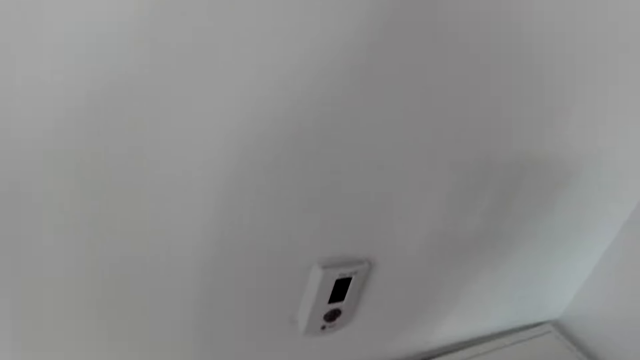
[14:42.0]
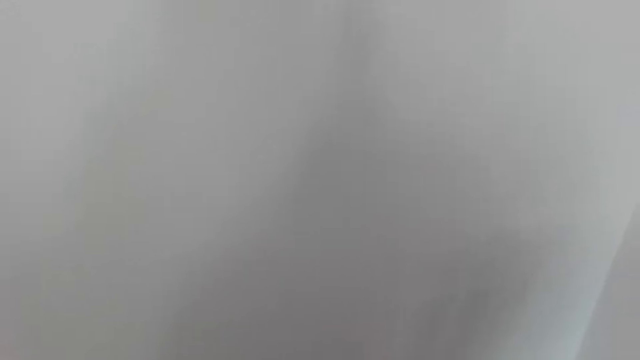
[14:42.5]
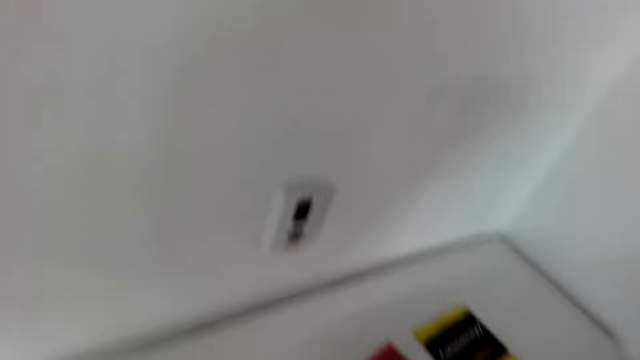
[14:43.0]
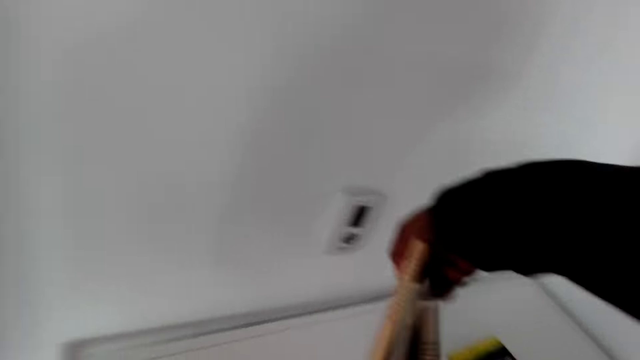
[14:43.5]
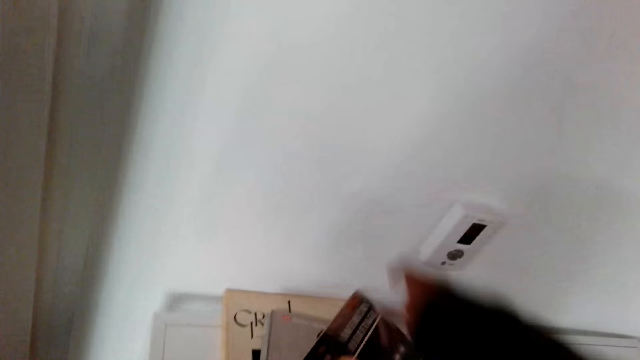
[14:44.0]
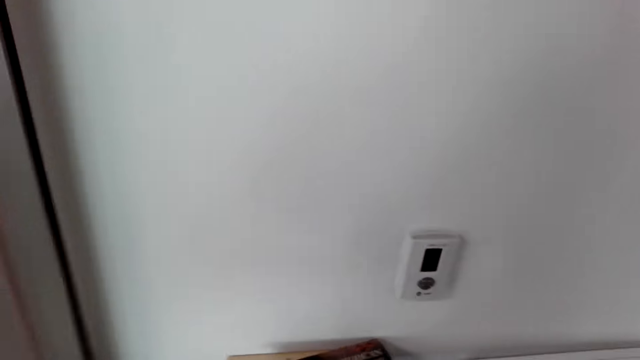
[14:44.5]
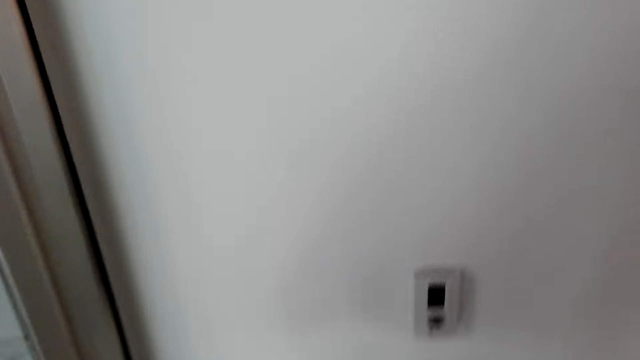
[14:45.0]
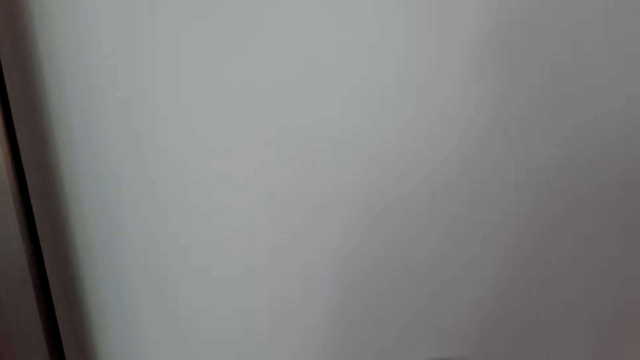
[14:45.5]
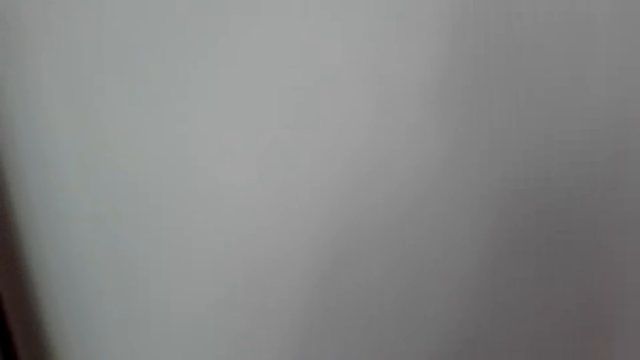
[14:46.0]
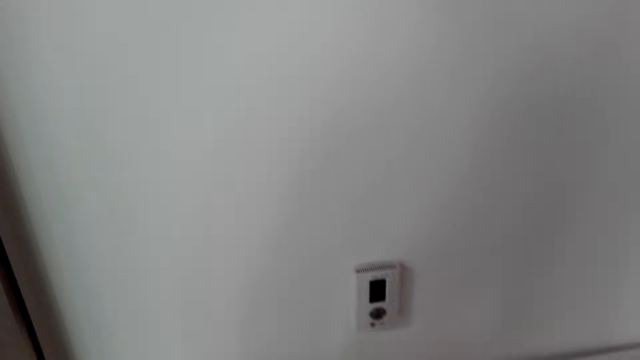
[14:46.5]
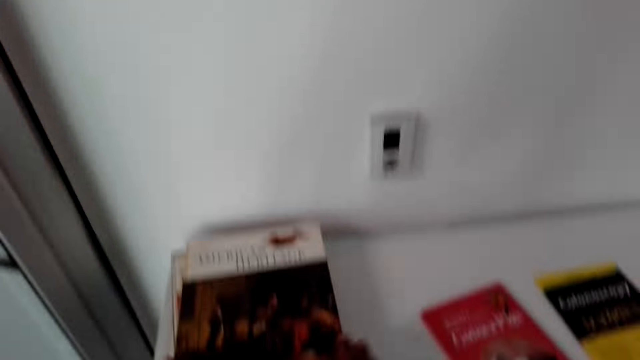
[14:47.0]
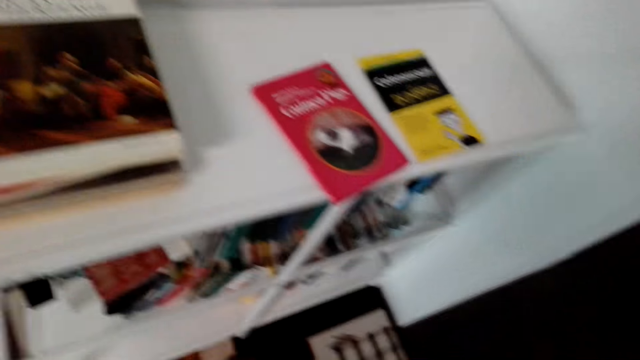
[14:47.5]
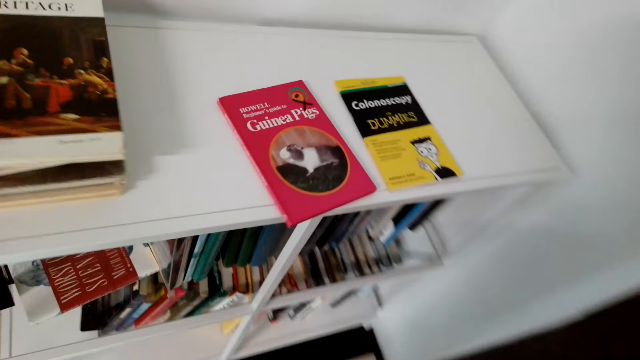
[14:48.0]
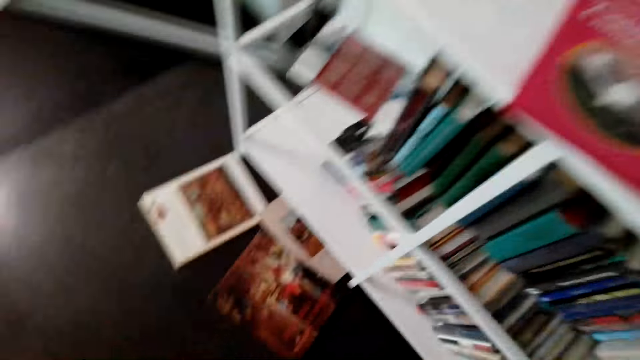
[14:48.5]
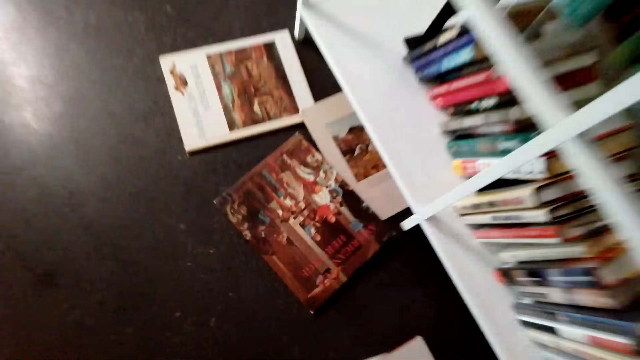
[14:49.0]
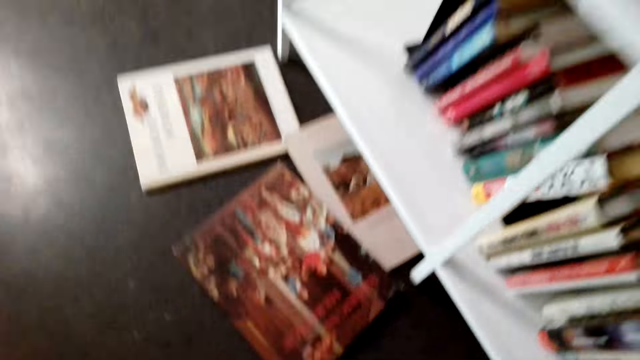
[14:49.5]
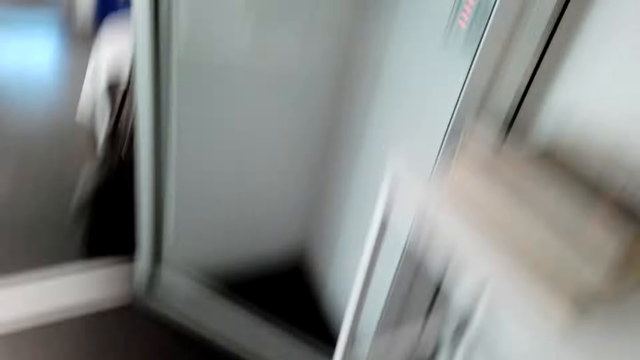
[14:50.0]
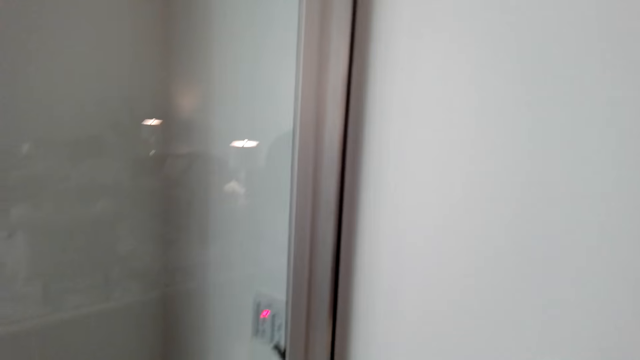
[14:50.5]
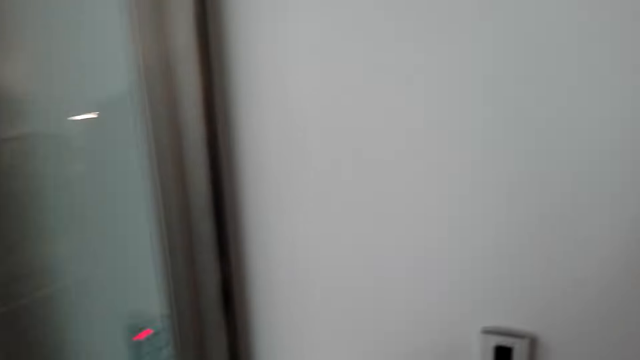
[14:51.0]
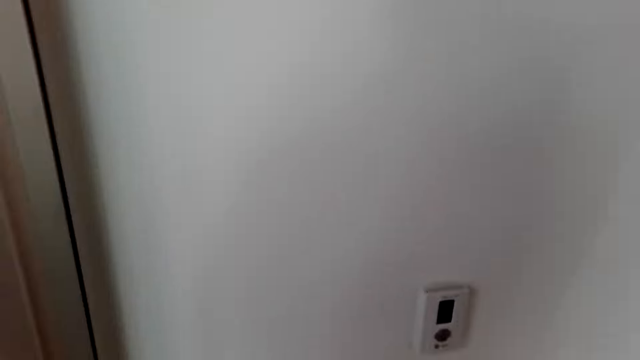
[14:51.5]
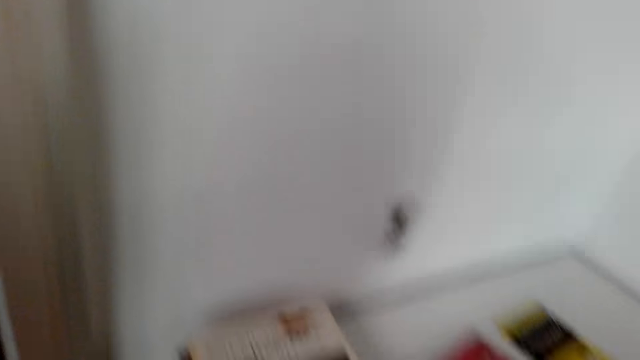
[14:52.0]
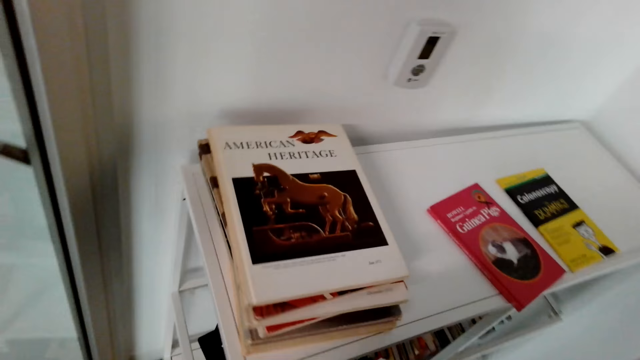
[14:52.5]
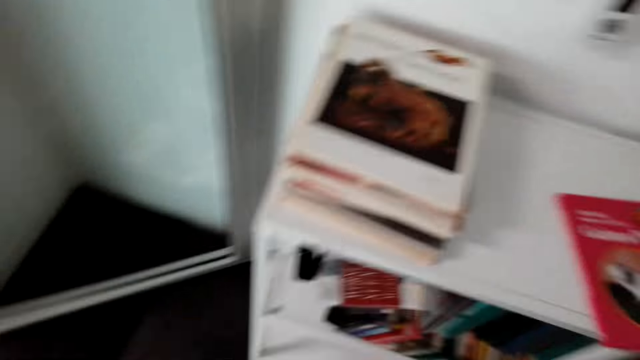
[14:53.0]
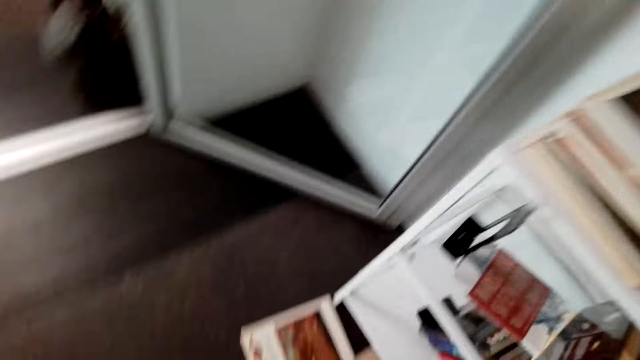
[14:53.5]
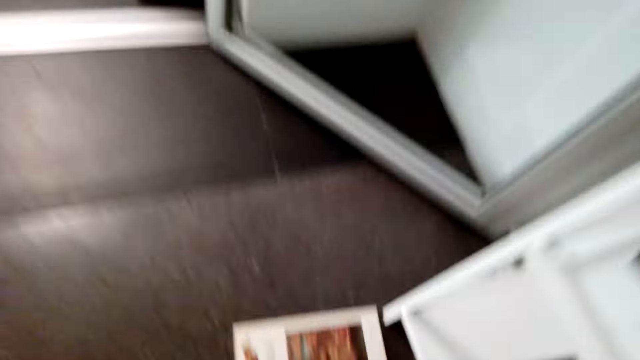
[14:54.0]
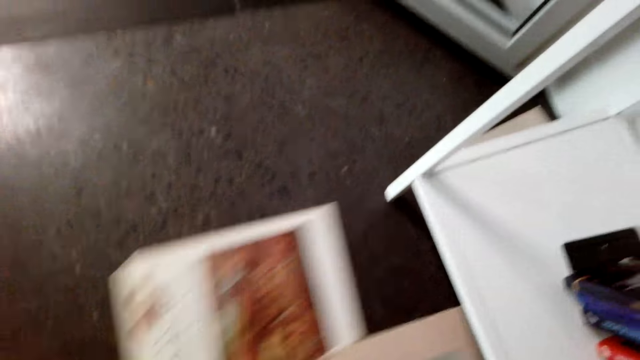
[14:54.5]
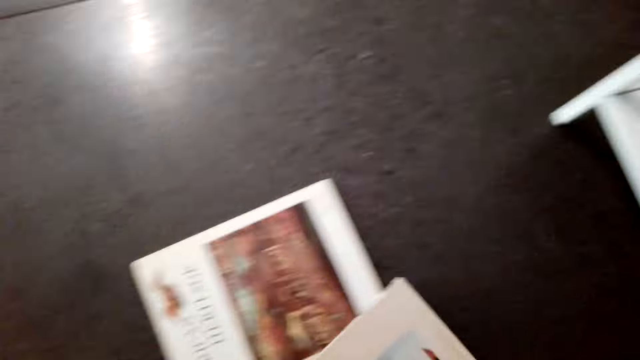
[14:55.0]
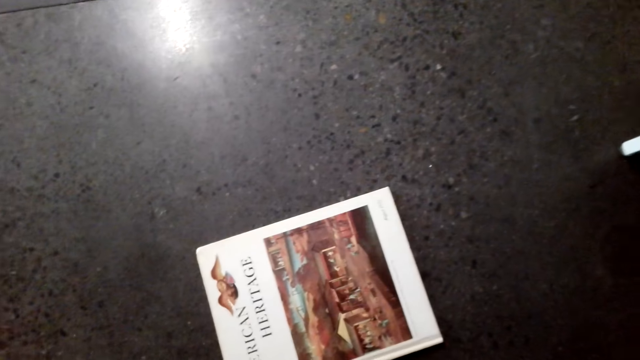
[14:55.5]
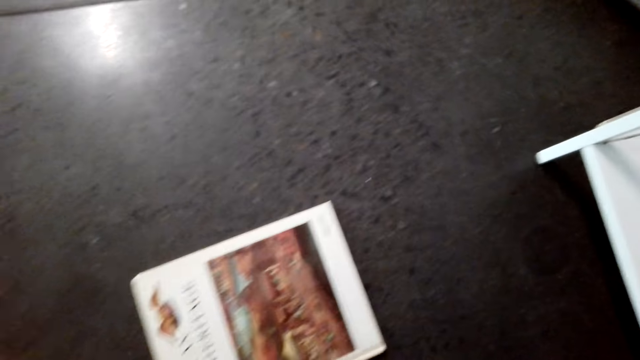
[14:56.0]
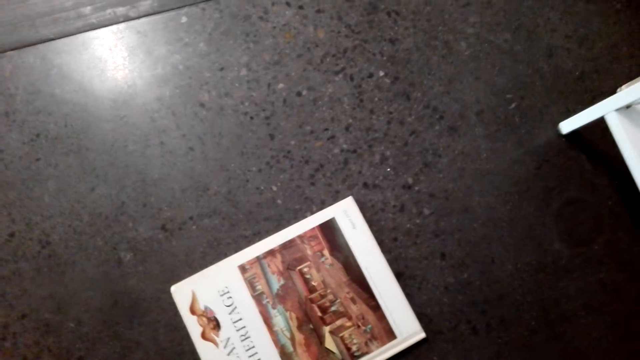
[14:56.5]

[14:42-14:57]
The camera wearer puts a book on top of the bookshelf. They pick the book from the floor. They put the book on top of the bookshelf. They pick the book from the floor.

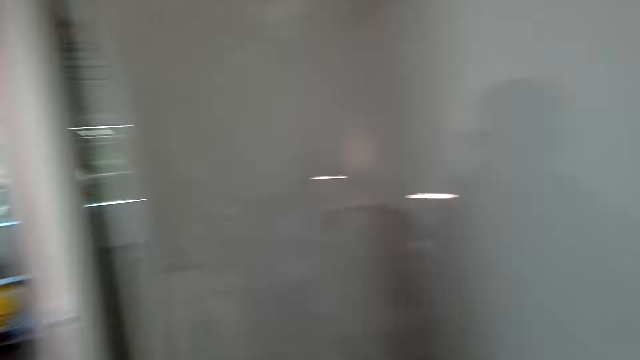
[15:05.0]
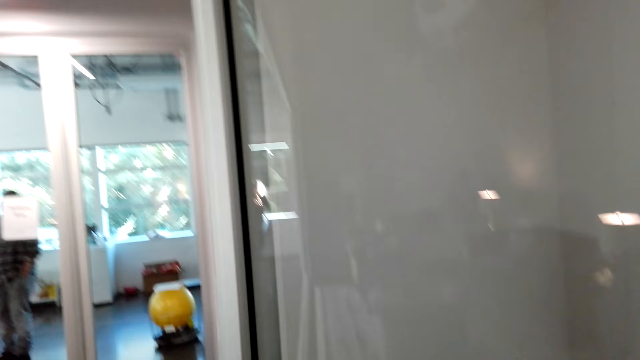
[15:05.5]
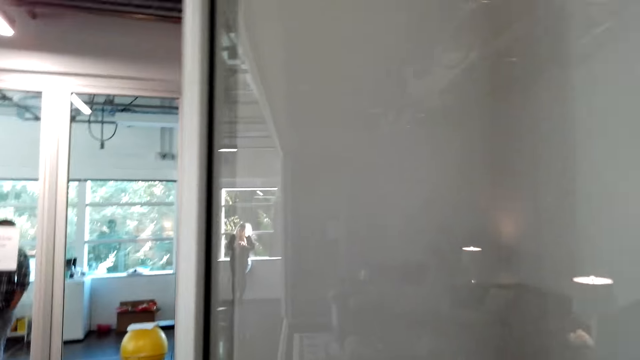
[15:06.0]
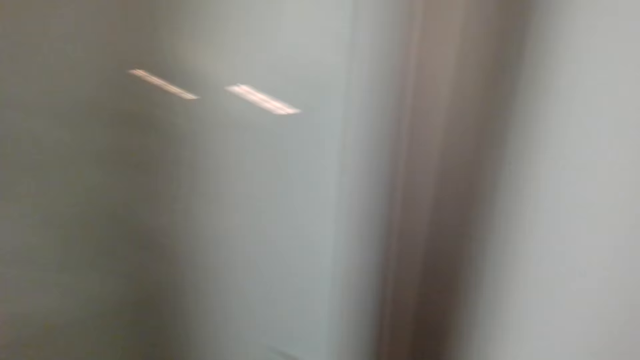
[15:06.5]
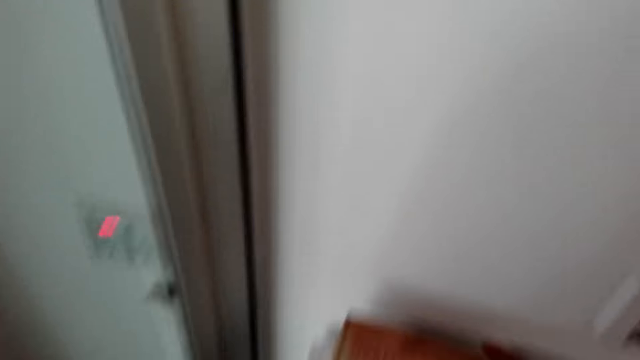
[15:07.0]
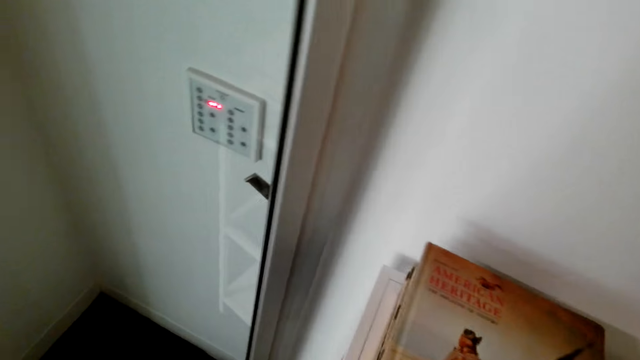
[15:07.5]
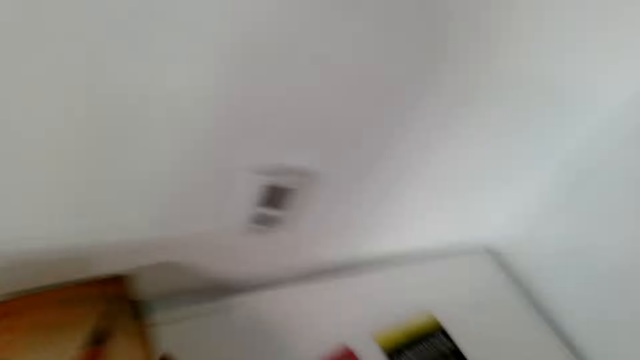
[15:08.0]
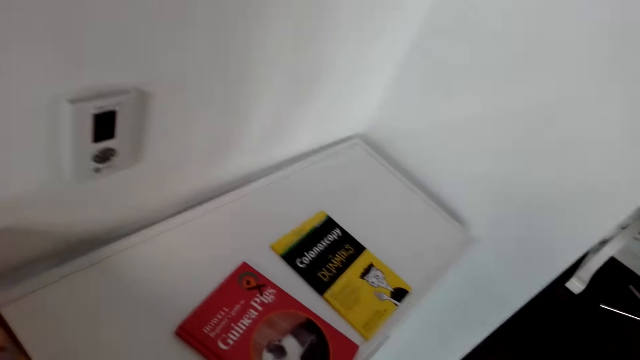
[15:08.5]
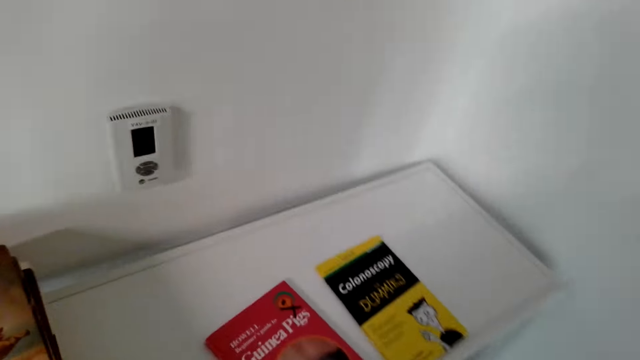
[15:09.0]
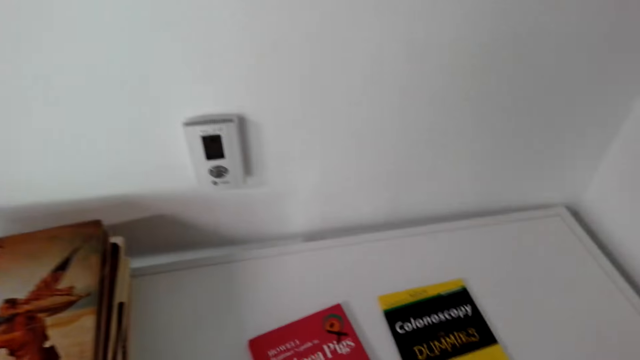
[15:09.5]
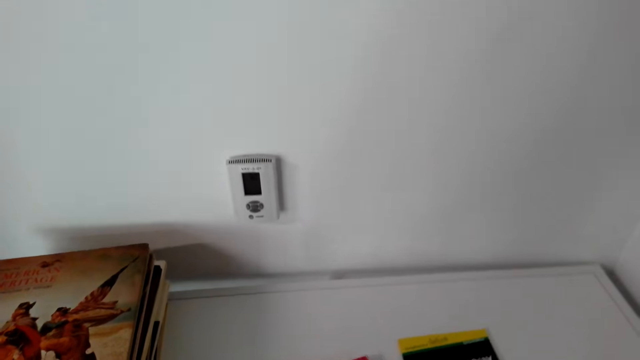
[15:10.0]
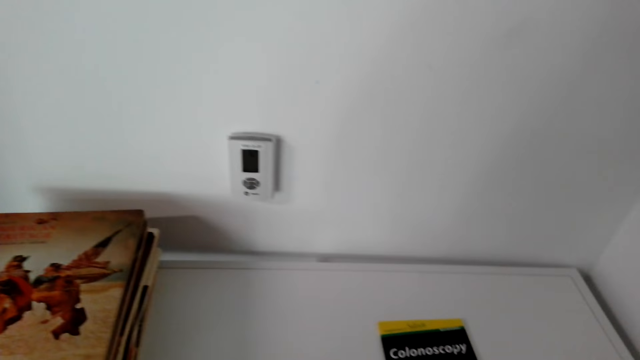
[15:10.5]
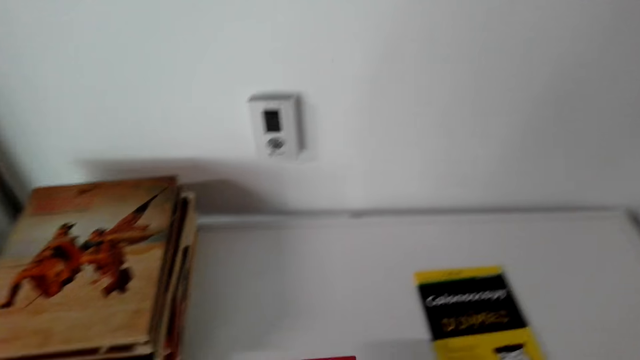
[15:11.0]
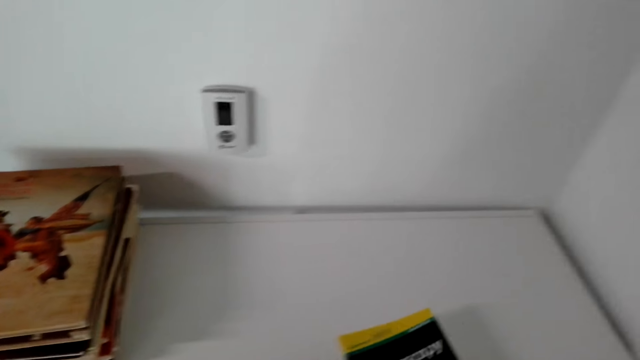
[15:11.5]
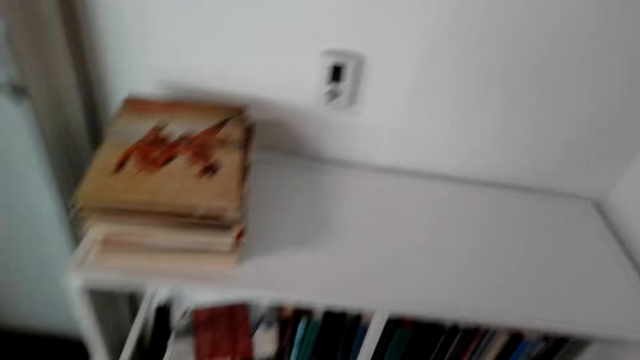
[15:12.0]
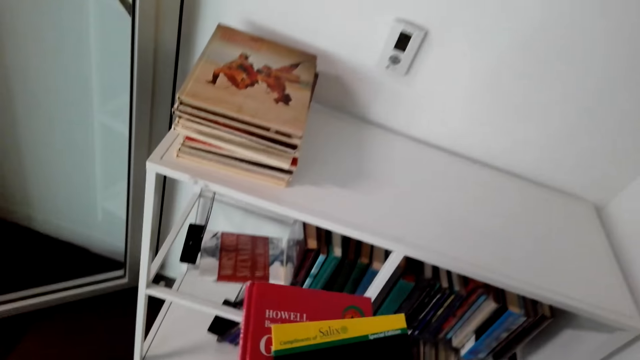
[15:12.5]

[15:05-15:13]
The camera wearer puts the book on top of the bookshelf. They look around the cabinet. They place the books on the cabinet. They pick the books from the cabinet.
